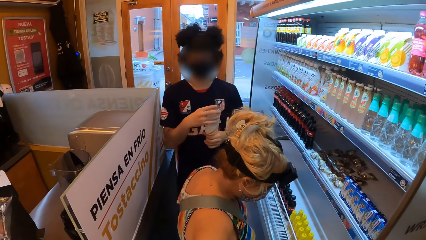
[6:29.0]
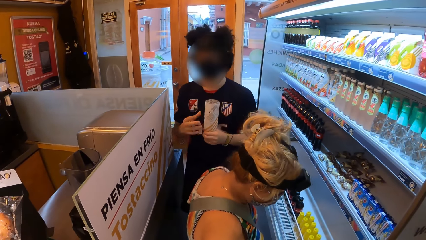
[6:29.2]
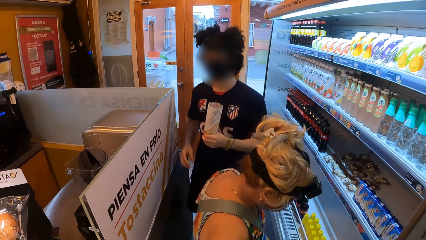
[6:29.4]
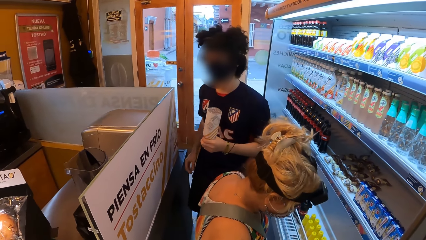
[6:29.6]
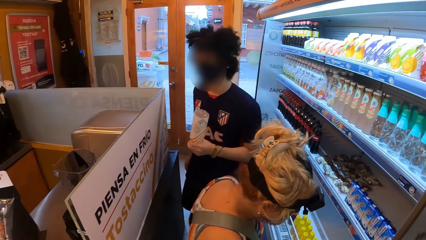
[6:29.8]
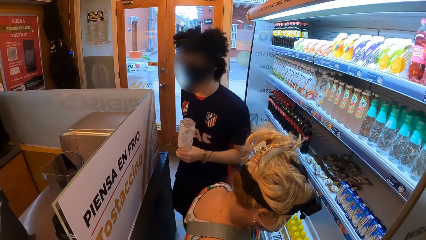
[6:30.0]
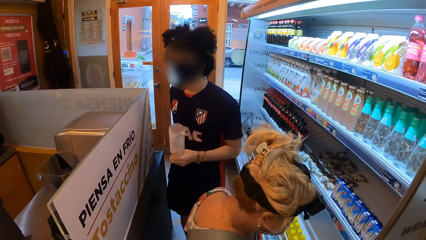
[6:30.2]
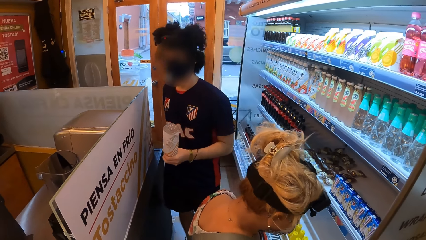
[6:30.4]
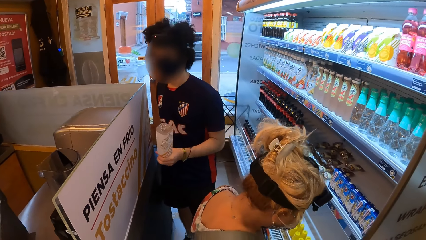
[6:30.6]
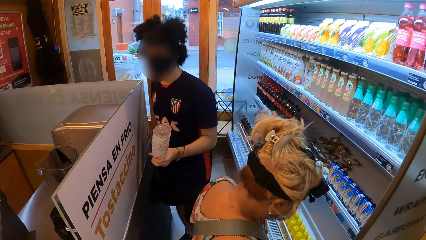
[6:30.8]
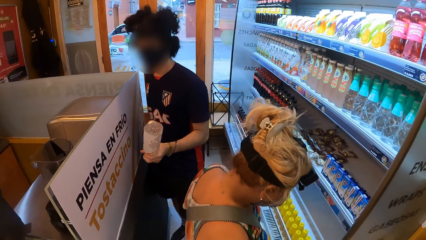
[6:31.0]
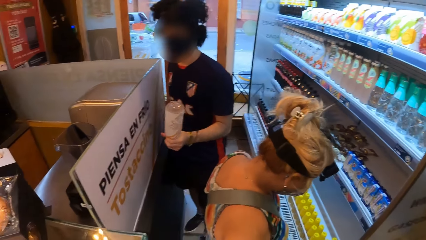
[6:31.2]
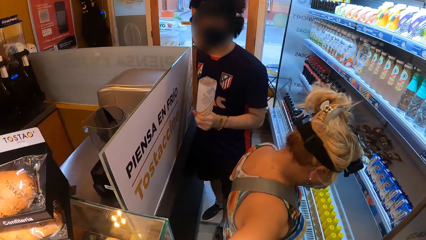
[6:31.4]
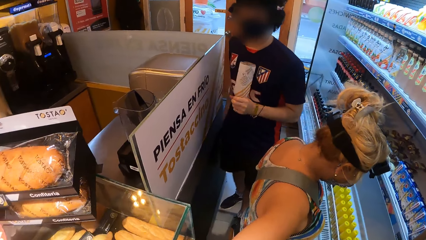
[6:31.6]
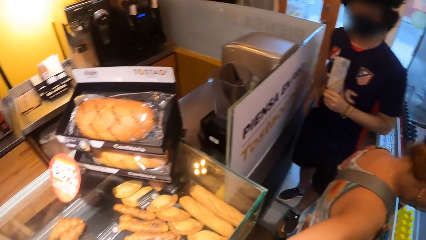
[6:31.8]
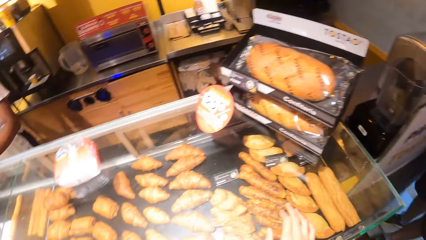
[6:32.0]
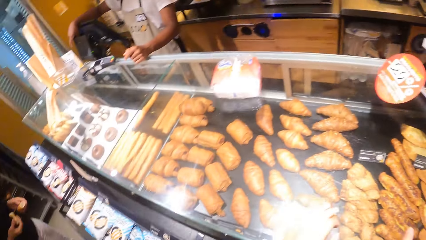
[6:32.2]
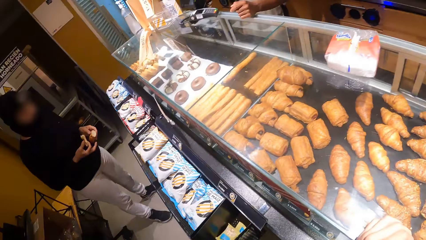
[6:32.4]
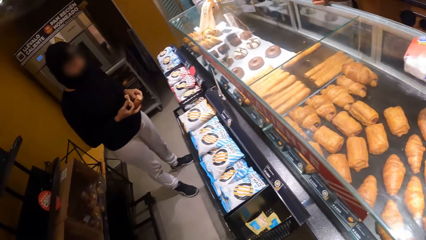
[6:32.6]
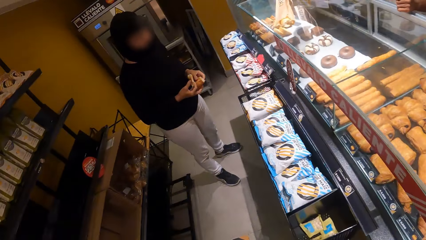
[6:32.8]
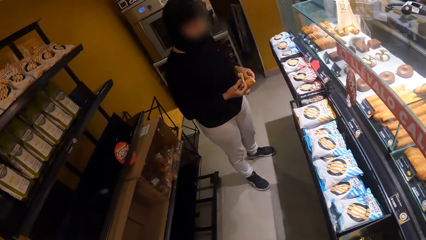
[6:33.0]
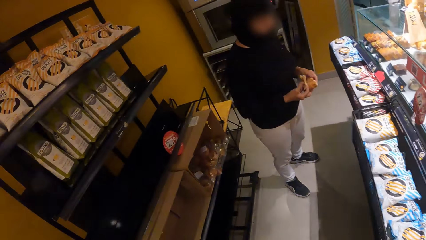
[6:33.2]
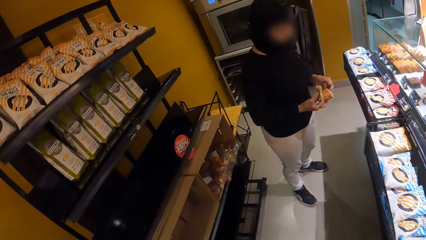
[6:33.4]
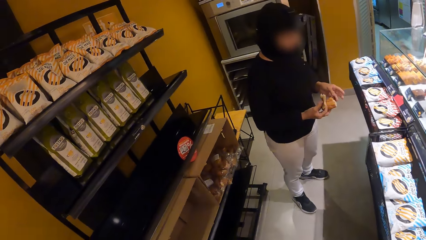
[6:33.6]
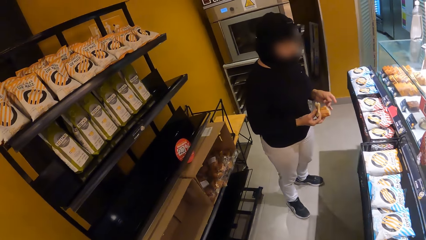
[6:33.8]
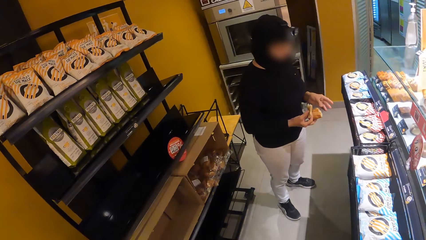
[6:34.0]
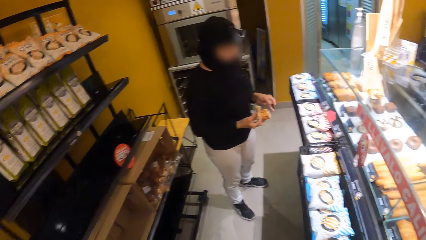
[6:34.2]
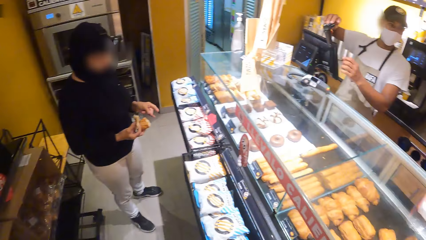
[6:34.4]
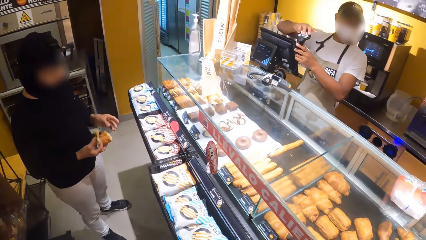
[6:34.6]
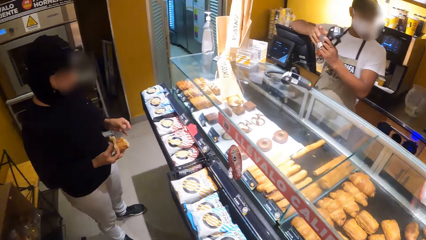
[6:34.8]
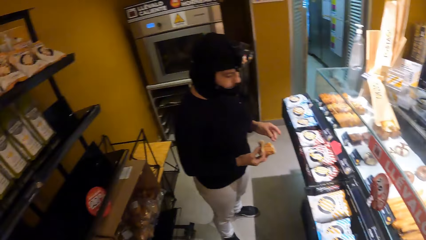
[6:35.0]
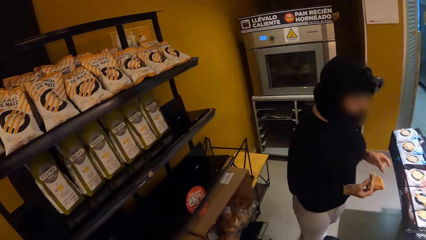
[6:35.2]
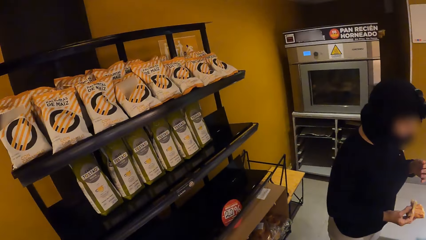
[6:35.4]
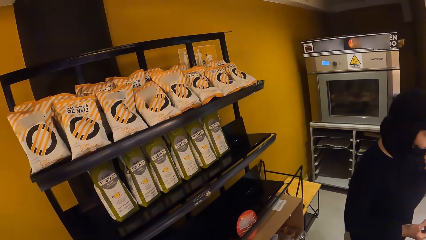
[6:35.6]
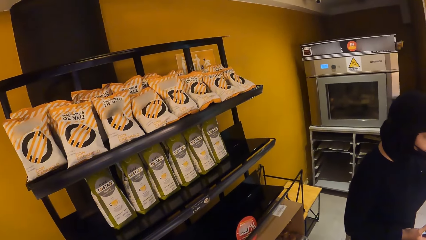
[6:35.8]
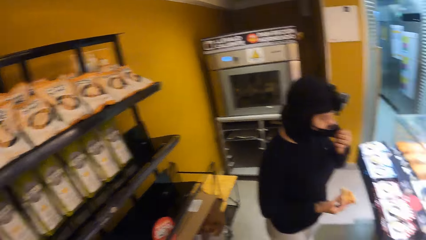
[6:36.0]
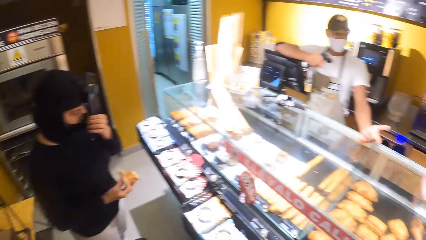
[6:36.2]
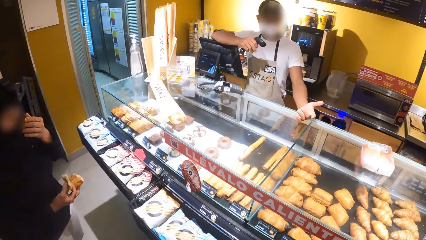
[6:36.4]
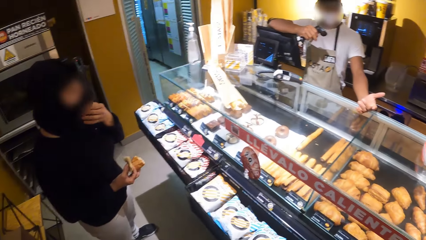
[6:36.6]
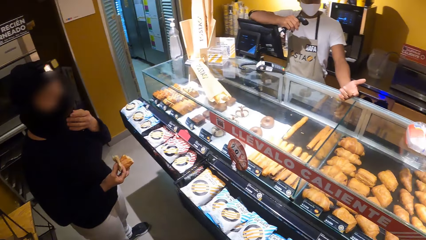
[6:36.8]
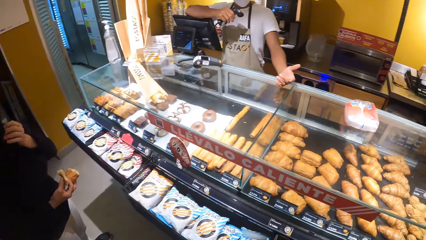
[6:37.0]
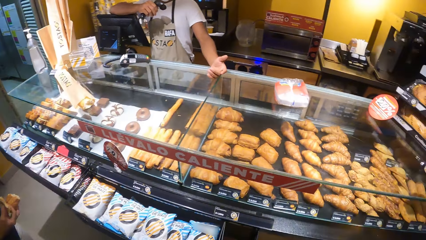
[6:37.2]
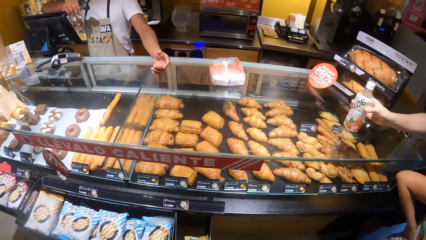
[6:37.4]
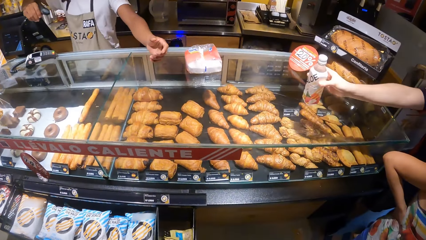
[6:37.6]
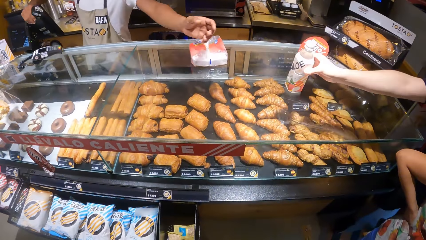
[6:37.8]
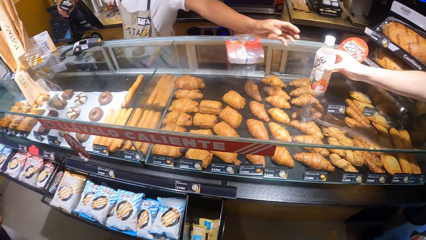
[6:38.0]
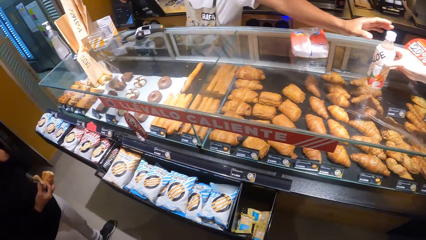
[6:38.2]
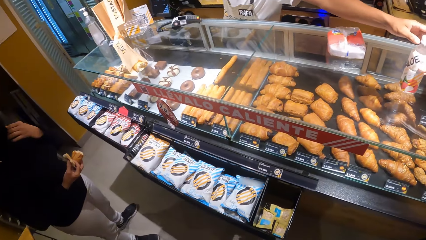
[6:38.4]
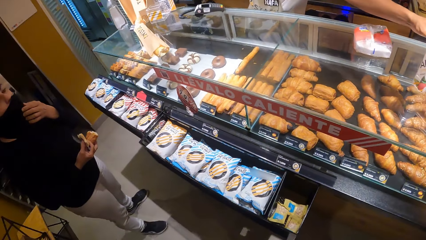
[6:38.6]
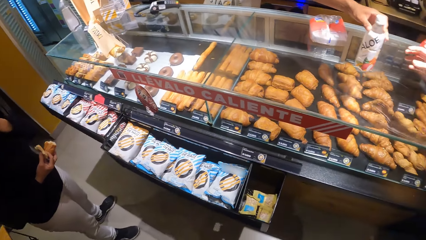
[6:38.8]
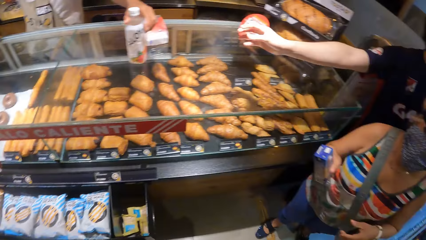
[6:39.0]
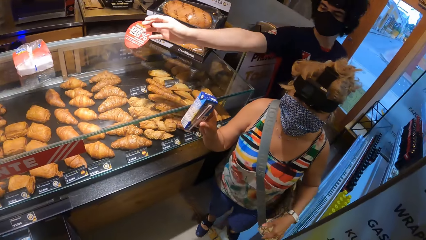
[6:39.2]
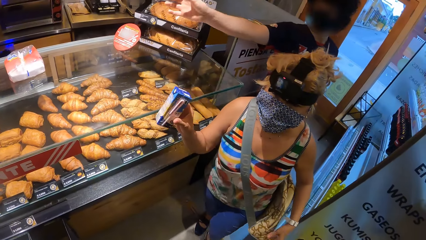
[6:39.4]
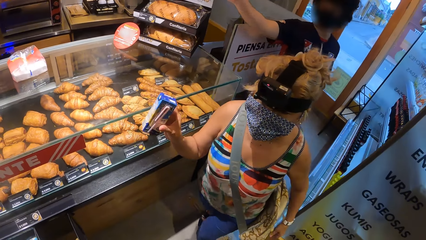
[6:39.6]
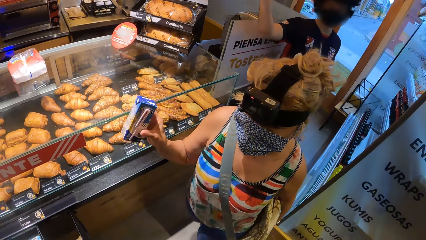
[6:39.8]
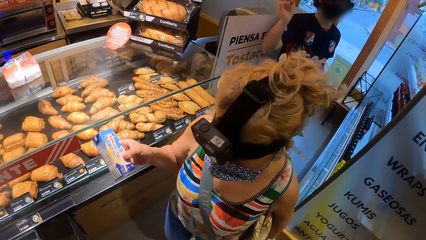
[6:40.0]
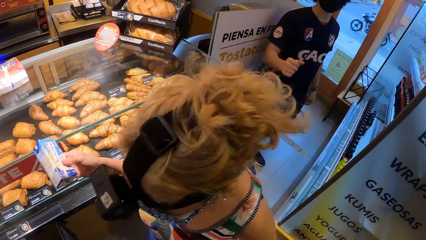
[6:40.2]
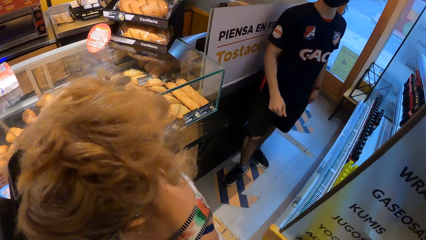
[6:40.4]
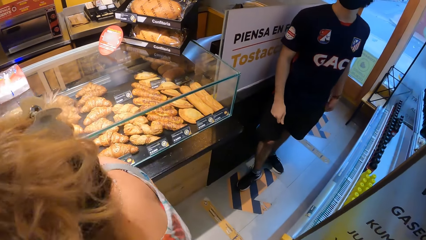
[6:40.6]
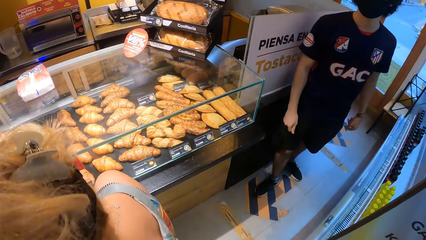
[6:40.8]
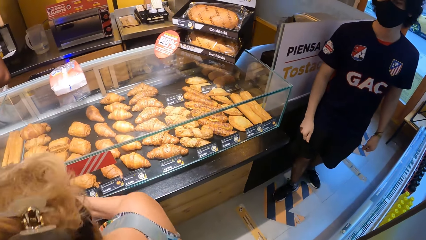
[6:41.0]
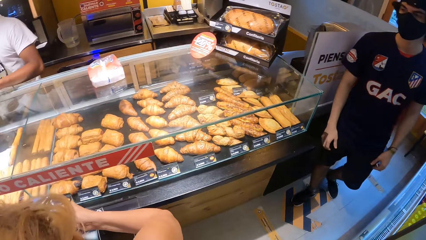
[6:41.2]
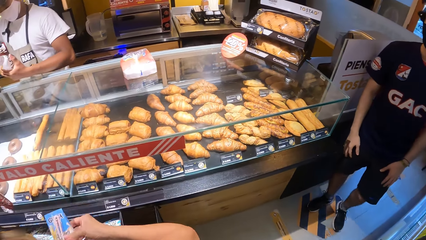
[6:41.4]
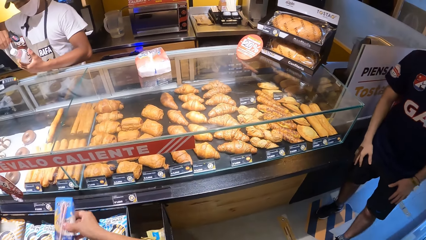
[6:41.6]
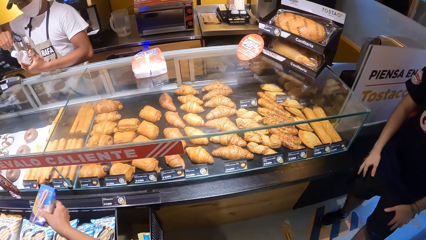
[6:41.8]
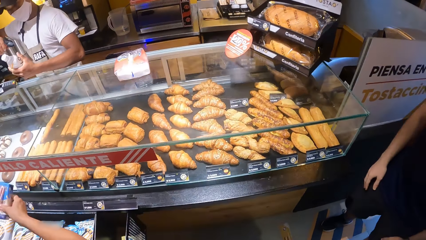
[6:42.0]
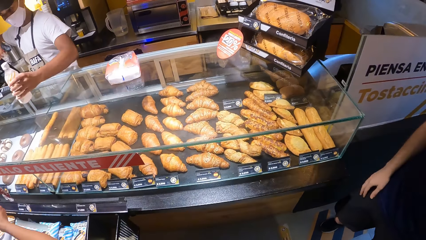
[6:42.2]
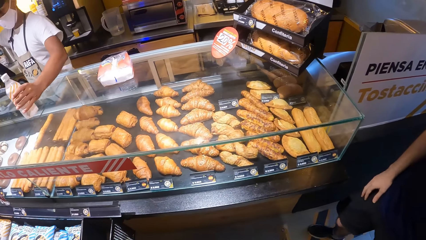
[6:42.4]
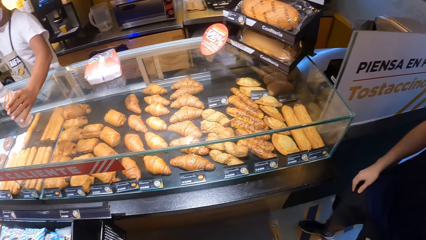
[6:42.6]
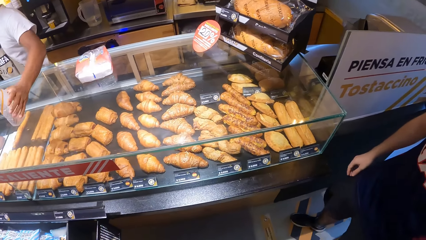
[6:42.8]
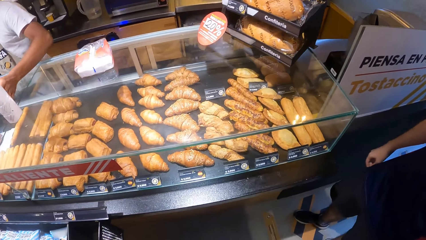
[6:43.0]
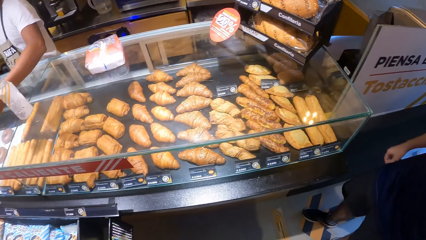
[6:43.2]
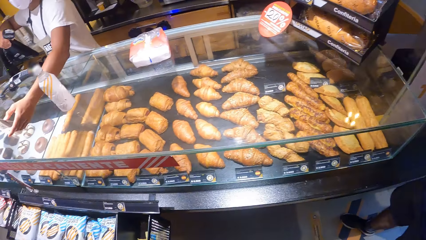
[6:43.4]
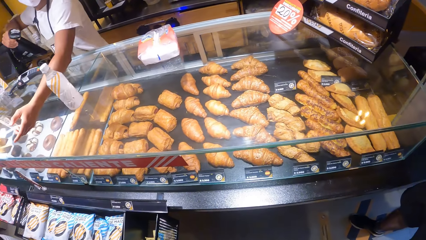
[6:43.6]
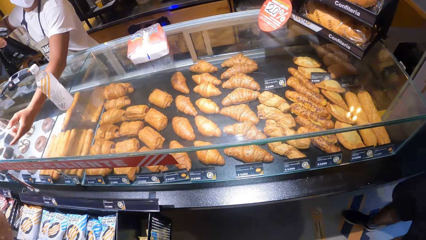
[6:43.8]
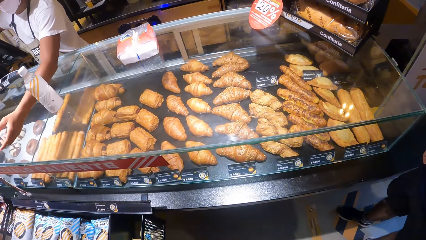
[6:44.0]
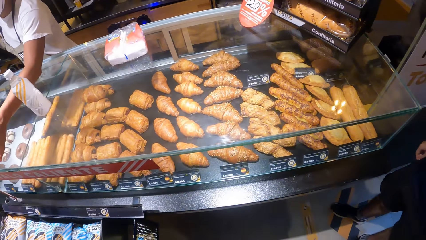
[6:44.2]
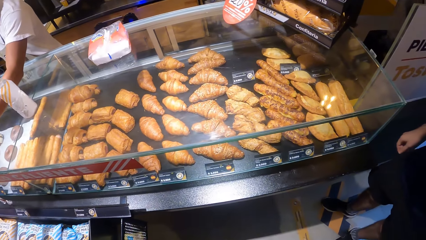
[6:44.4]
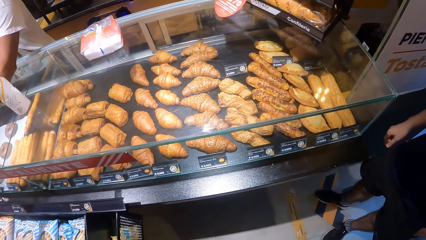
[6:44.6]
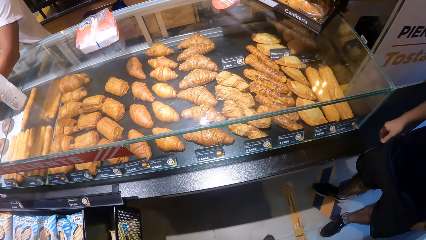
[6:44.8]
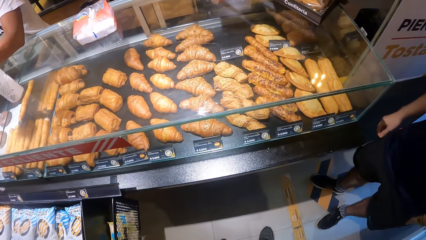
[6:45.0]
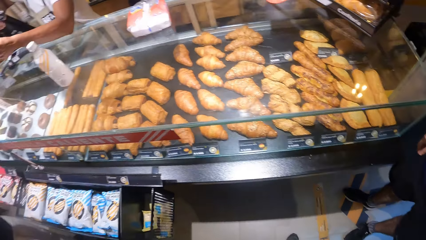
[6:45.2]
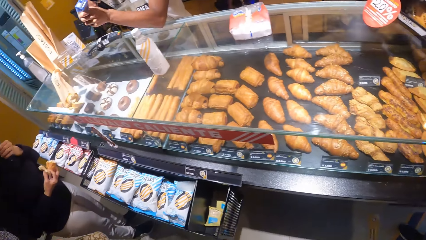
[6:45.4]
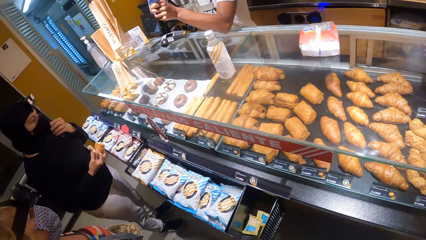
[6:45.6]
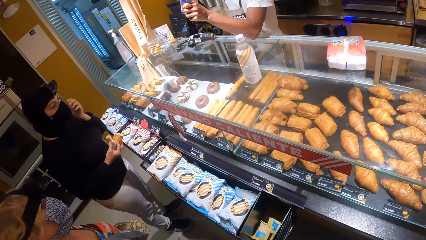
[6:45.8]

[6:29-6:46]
A man stares at a bottle. The man gives a cashier the bottle.
